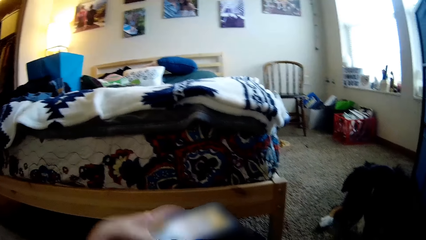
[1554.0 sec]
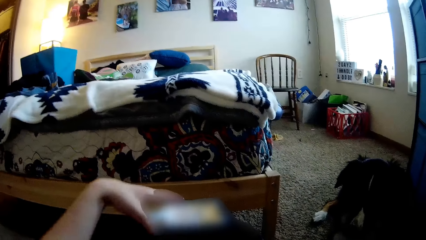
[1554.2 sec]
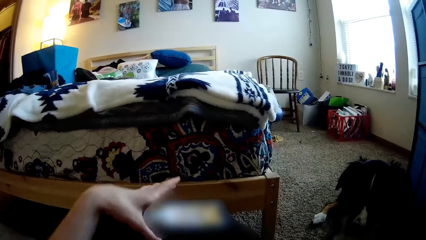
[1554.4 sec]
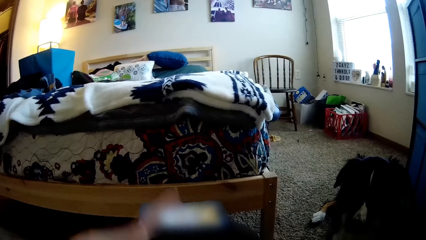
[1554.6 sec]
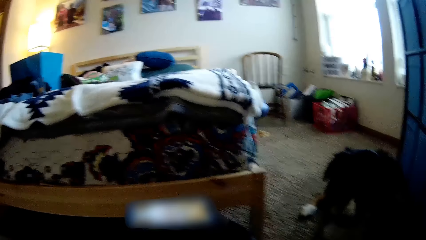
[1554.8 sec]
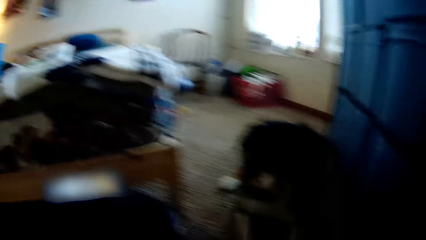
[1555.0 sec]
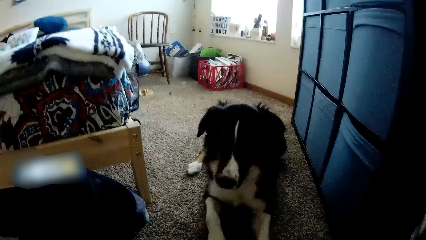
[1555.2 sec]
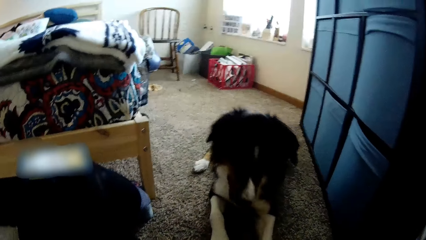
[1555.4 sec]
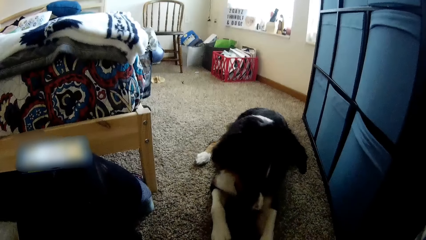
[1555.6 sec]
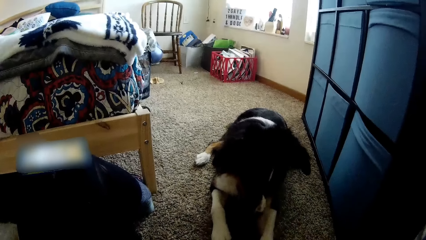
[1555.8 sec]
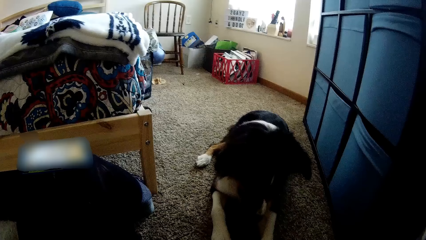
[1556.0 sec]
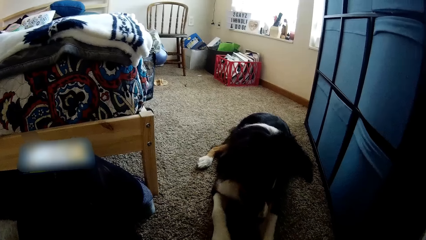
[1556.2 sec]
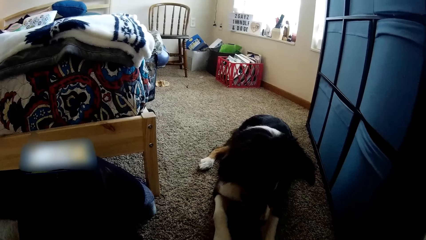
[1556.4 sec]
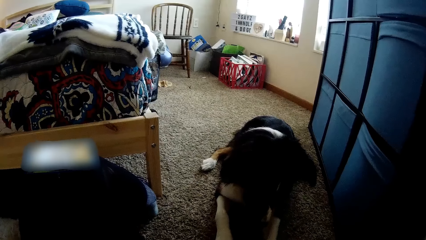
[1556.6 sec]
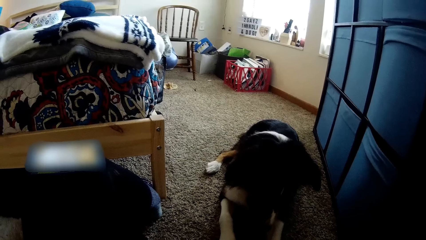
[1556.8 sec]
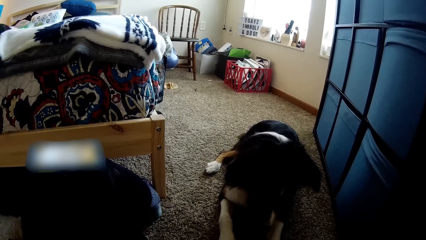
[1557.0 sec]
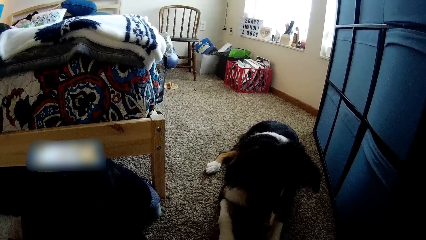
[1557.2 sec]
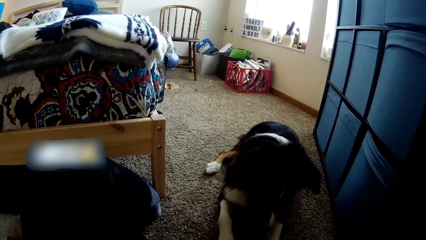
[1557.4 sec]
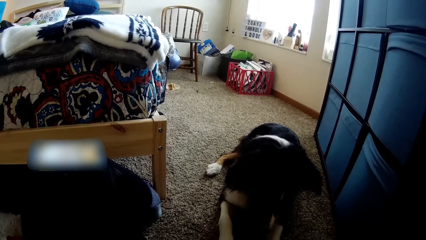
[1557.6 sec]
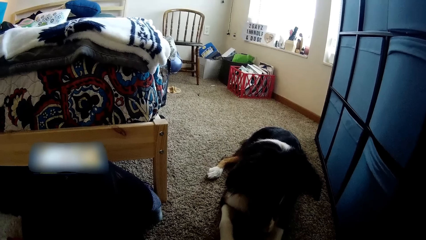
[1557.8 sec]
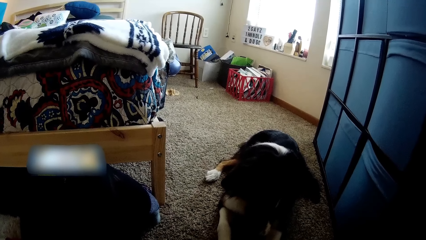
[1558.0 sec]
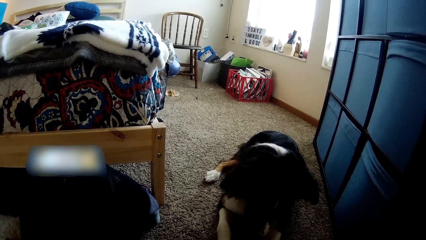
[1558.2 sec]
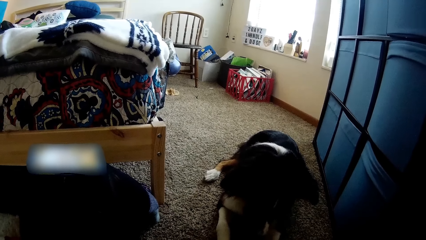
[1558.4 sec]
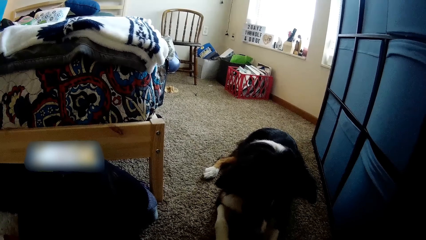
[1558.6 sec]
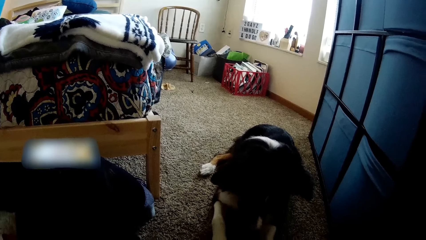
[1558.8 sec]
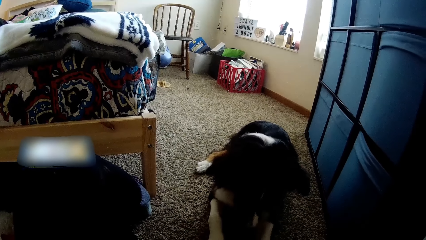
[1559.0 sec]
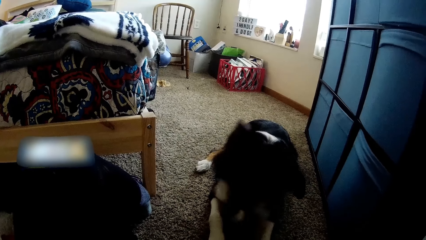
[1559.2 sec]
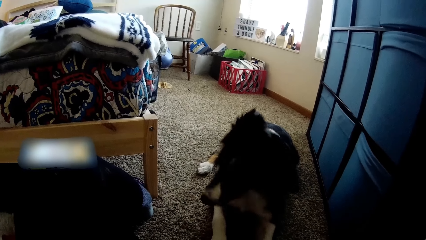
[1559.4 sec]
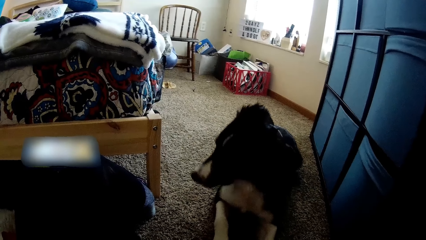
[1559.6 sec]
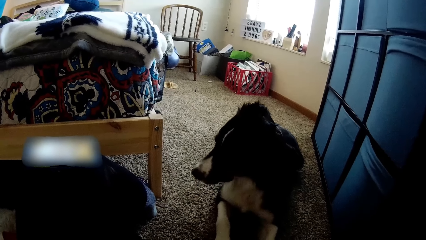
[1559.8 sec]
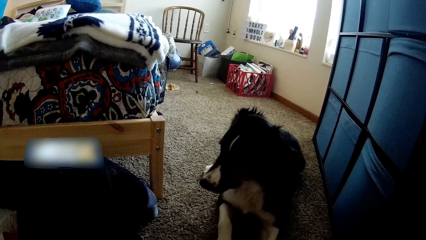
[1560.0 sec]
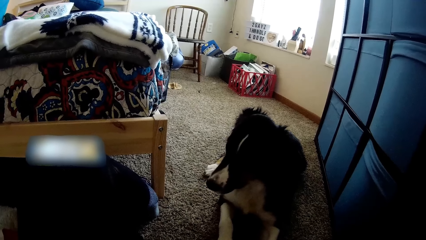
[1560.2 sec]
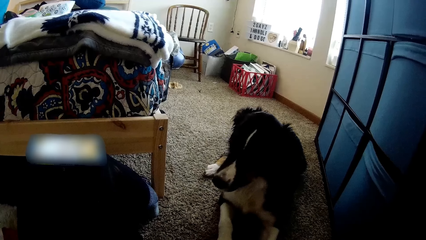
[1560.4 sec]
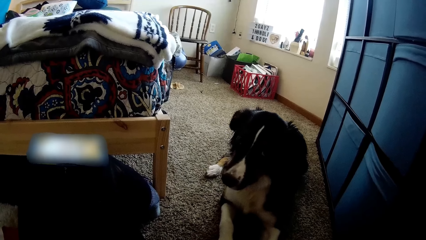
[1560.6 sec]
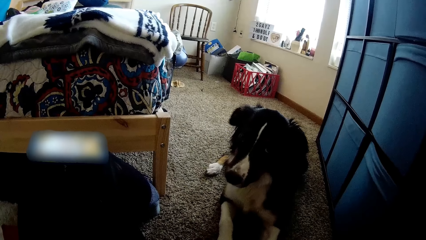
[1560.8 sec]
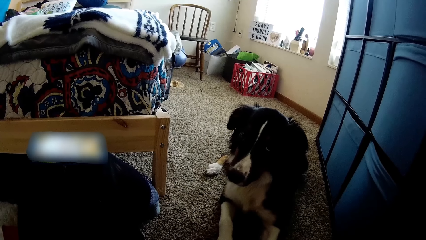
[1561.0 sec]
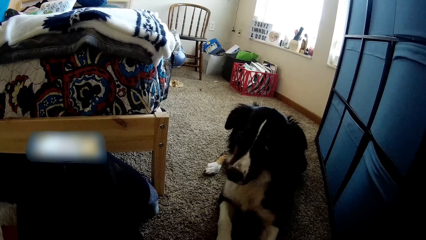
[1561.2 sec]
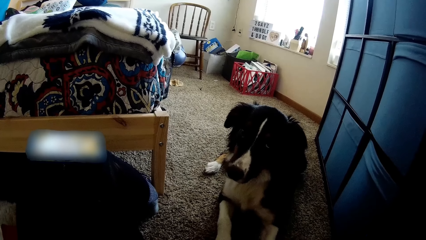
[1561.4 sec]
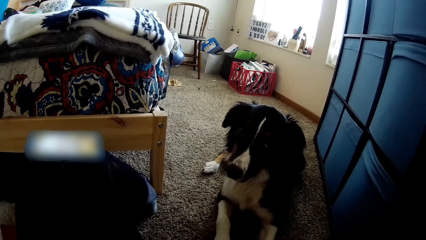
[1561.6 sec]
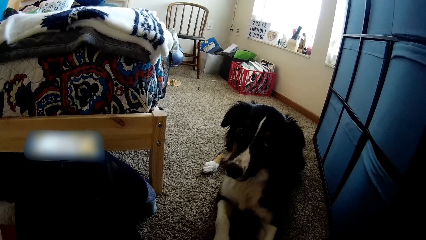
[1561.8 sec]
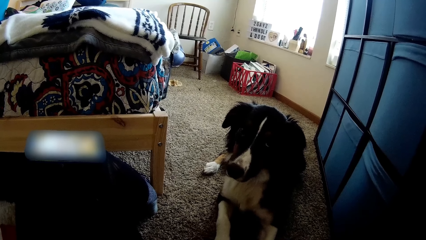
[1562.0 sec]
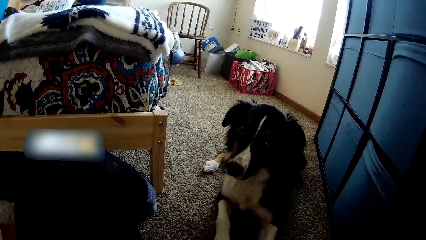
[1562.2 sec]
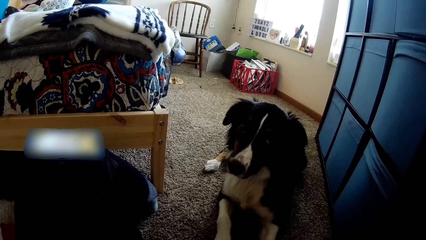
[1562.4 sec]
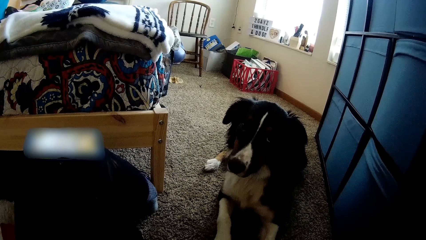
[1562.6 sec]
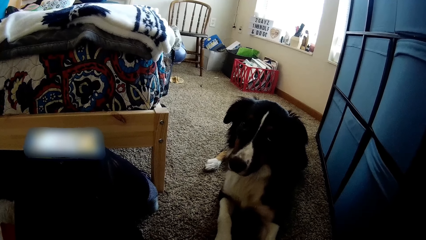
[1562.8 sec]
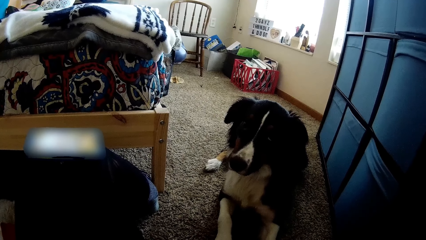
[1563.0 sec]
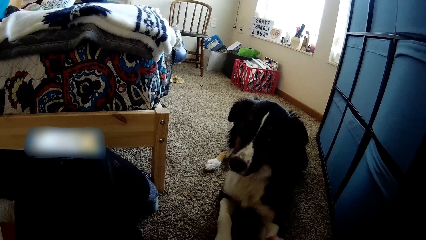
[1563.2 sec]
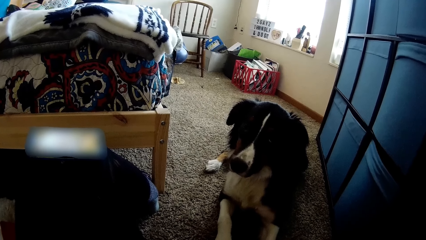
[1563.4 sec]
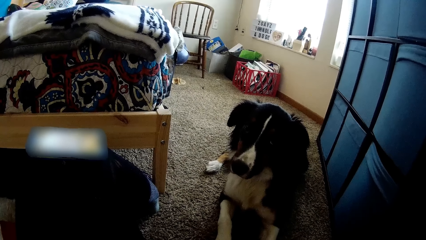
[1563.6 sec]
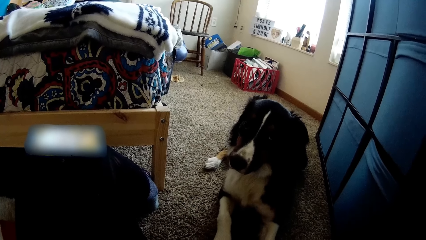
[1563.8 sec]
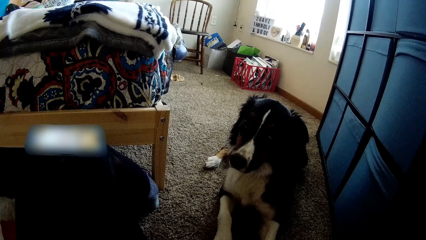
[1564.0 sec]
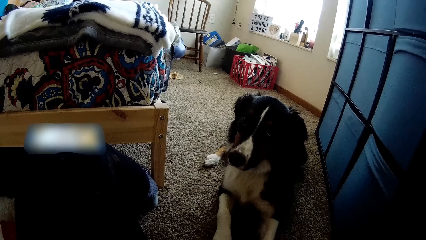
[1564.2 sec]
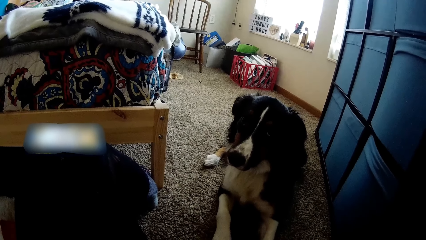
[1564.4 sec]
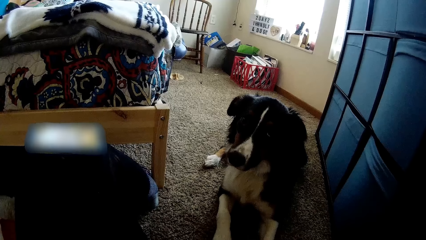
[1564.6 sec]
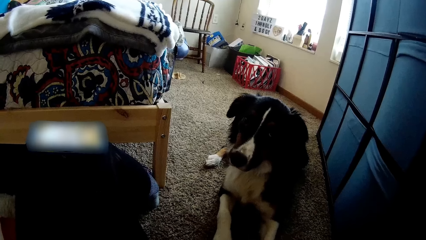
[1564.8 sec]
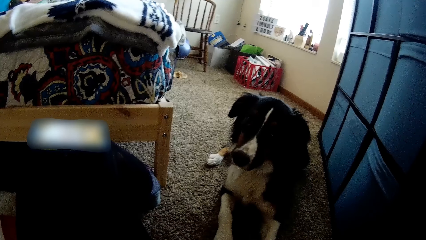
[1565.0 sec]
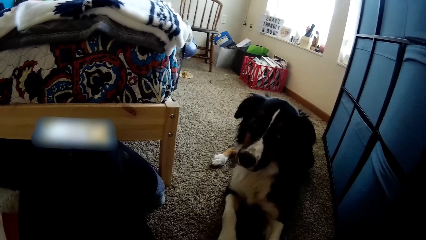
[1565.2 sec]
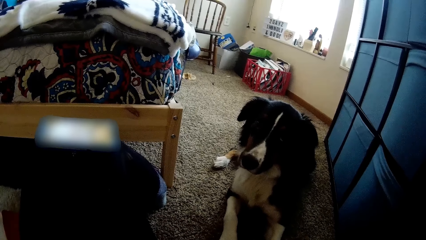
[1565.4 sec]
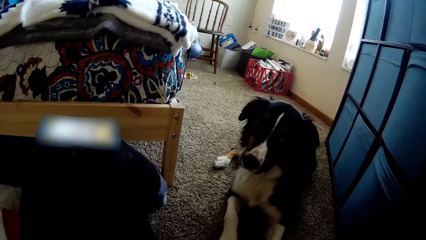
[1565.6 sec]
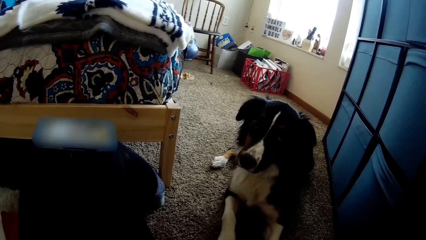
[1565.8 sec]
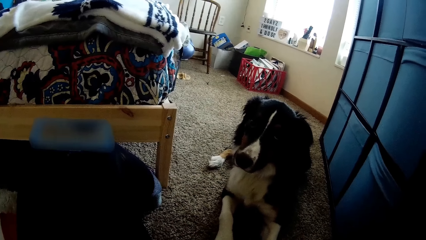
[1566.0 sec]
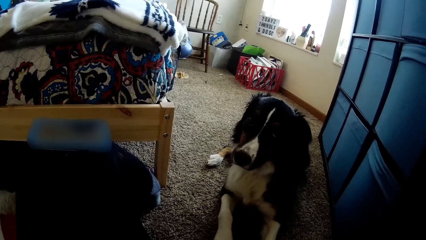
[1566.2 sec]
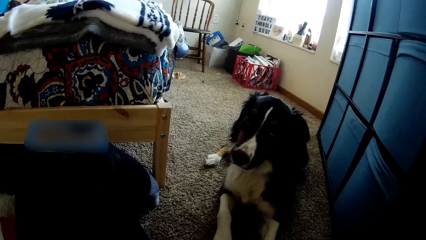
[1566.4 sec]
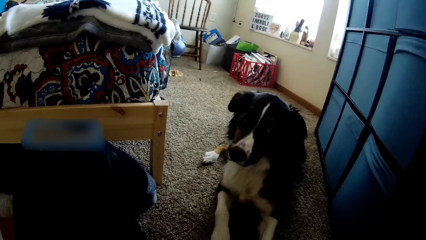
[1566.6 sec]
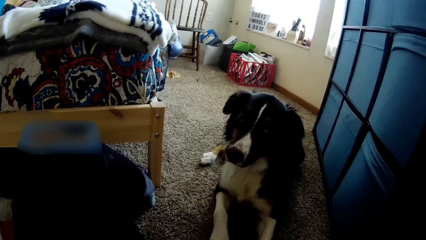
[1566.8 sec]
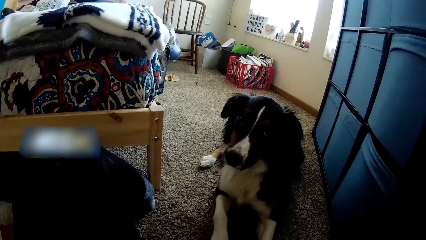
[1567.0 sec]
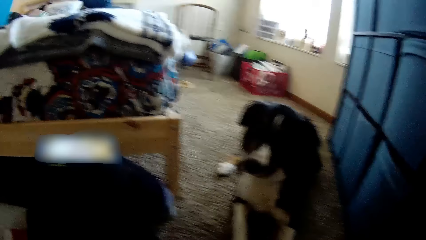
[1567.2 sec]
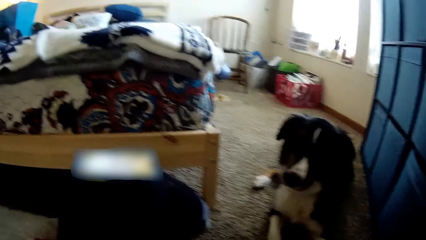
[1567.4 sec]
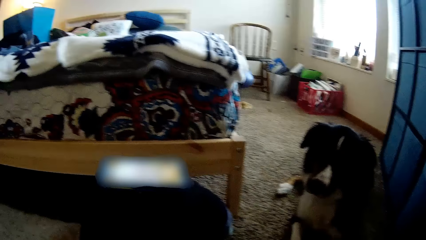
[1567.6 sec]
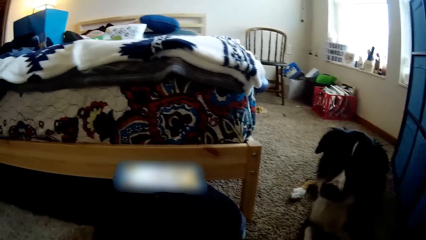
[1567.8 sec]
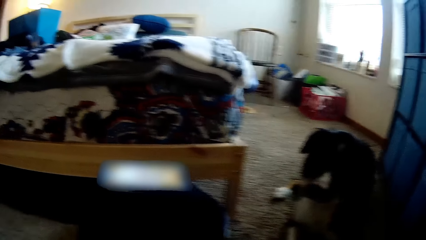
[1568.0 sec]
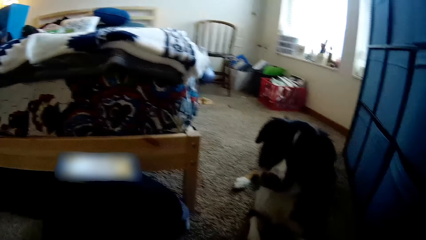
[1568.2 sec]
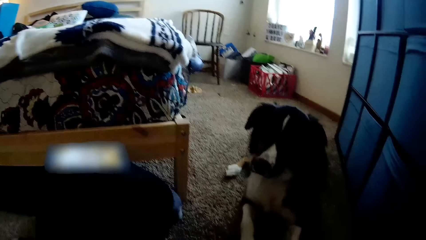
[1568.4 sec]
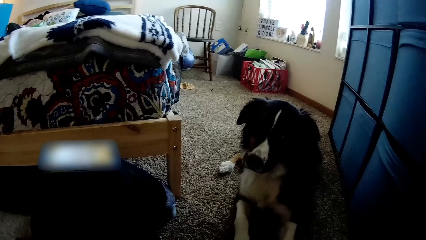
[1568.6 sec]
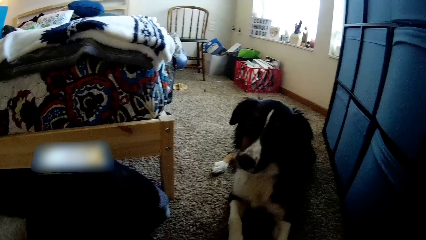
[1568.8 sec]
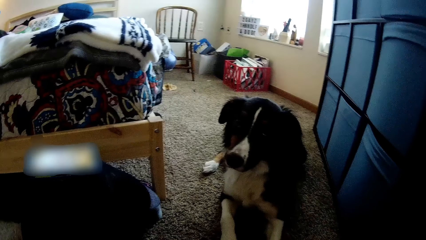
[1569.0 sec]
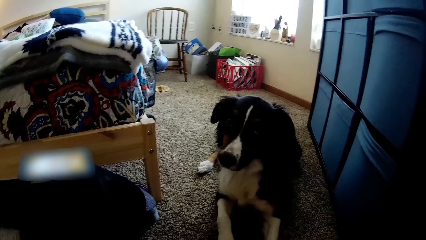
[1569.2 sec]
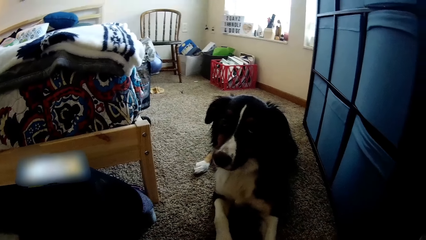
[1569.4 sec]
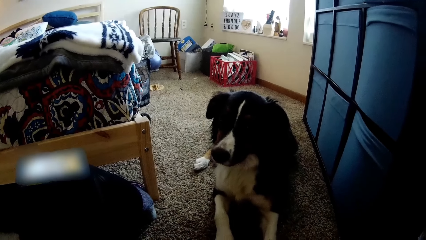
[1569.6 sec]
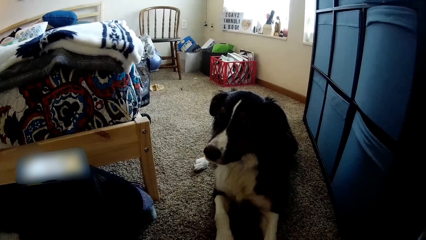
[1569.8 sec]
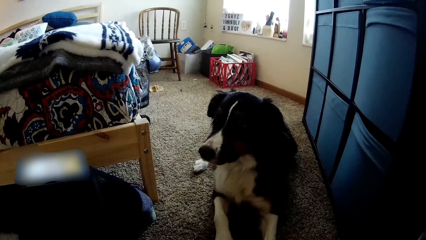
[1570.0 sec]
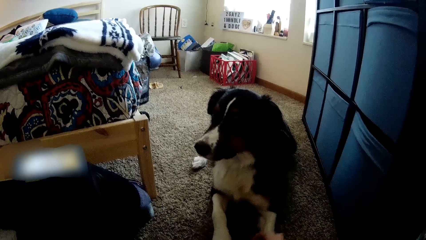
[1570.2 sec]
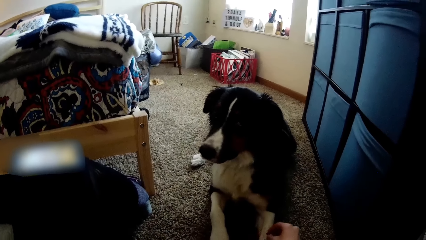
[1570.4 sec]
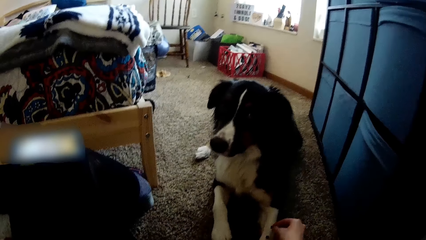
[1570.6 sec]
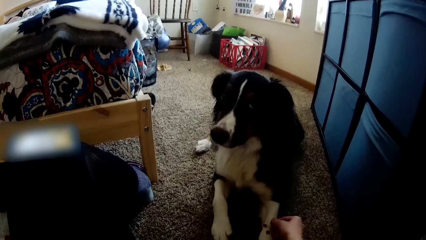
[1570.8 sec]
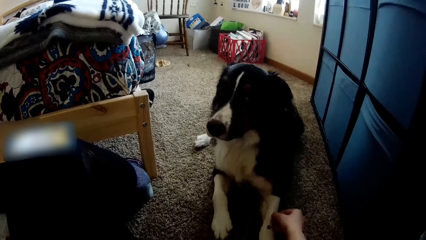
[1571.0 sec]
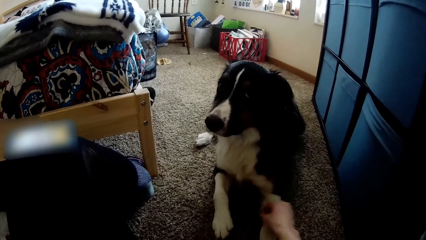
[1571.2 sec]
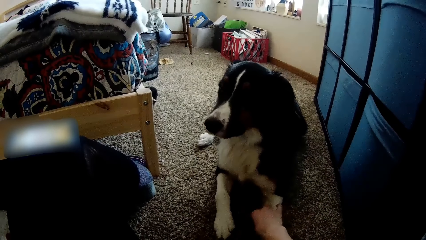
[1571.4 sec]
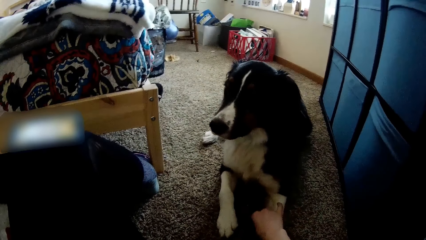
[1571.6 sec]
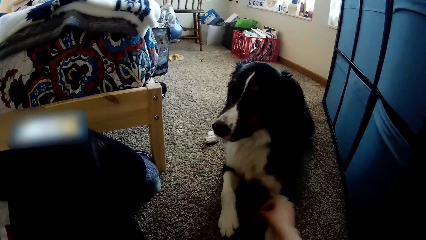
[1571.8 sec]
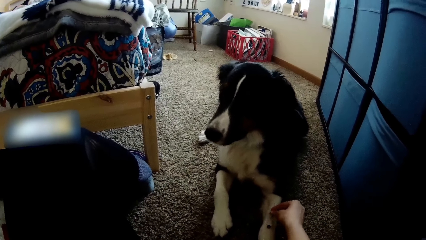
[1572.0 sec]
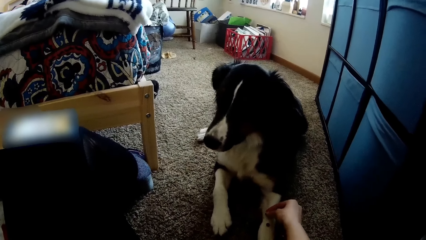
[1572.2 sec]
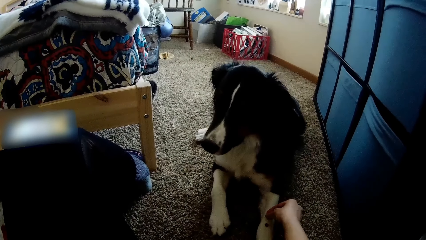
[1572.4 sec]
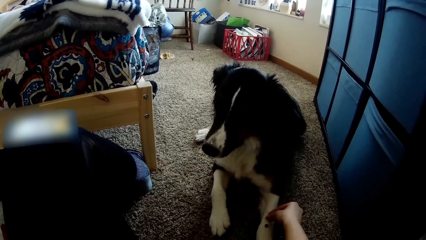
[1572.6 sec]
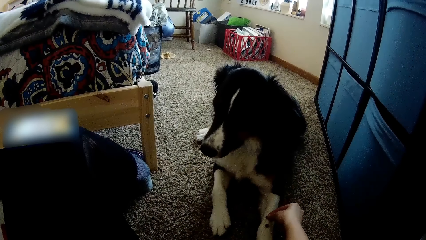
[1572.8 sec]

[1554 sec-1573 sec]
The camera wearer places the phone on her knee with her left hand. She turns the phone into landscape with the left hand. She looks at the dog. She turns the phone on. She looks at the dog.
